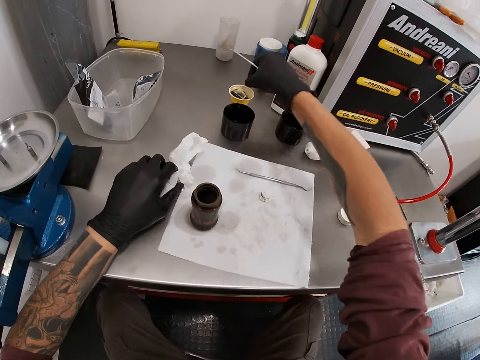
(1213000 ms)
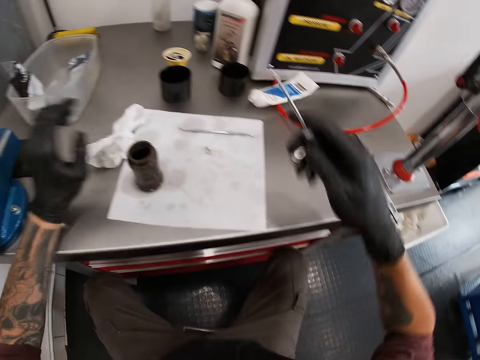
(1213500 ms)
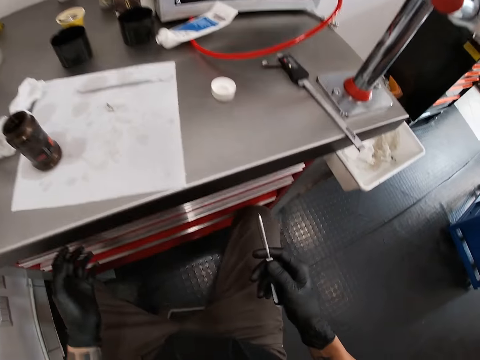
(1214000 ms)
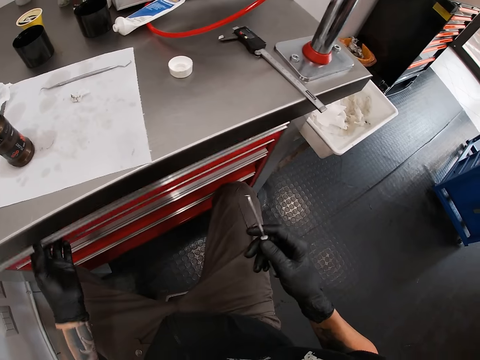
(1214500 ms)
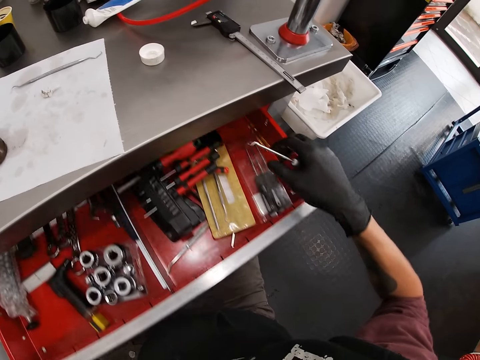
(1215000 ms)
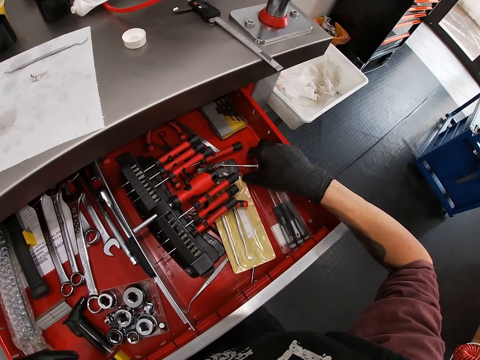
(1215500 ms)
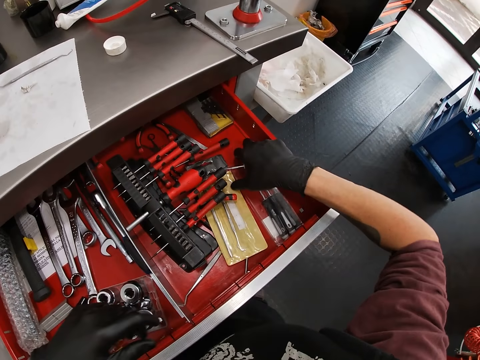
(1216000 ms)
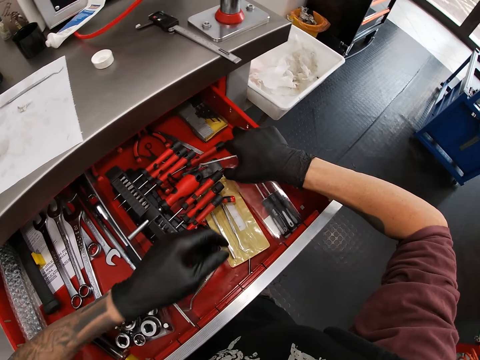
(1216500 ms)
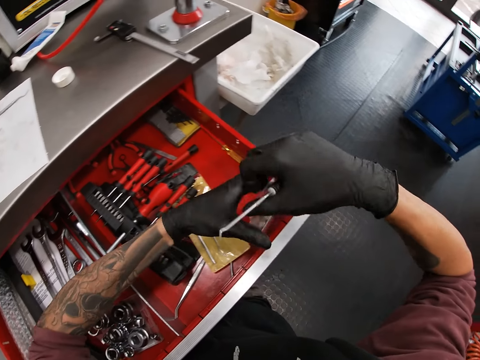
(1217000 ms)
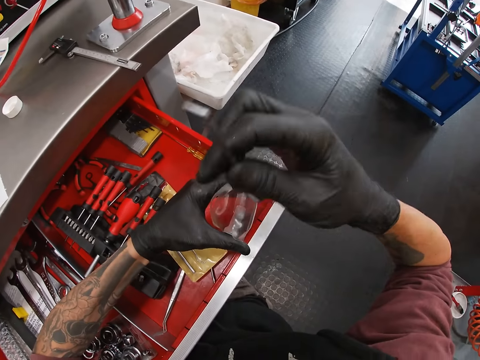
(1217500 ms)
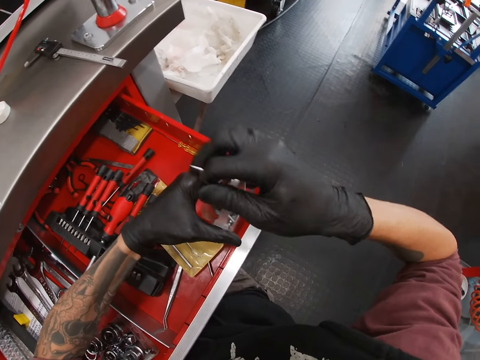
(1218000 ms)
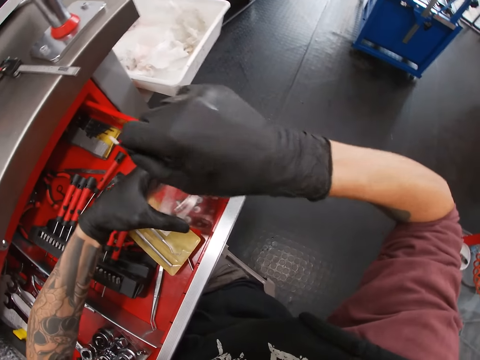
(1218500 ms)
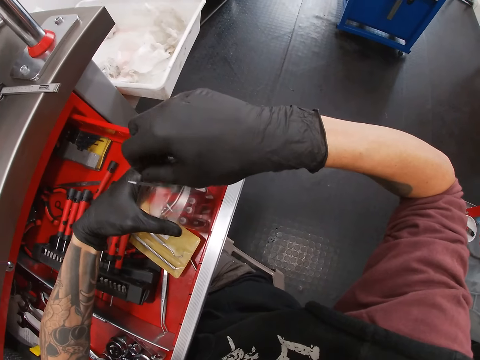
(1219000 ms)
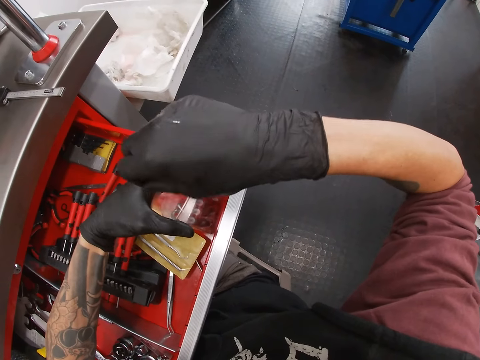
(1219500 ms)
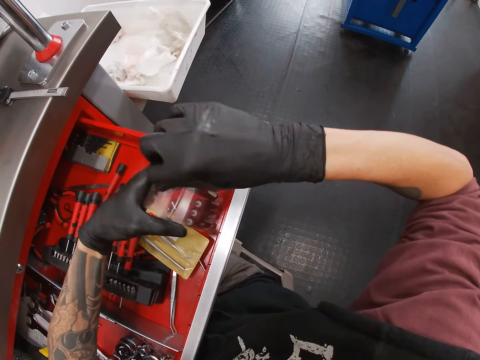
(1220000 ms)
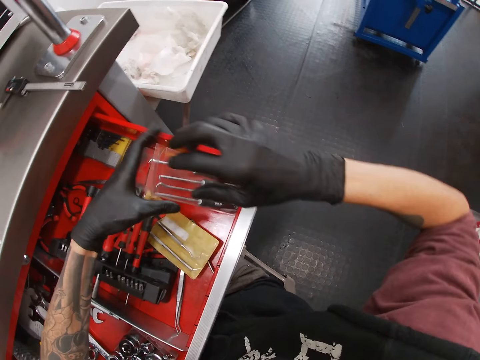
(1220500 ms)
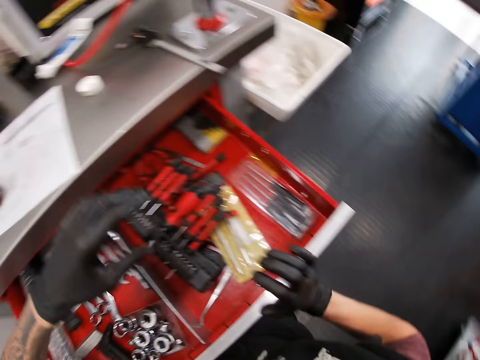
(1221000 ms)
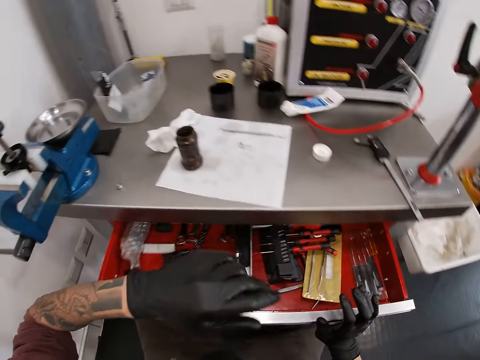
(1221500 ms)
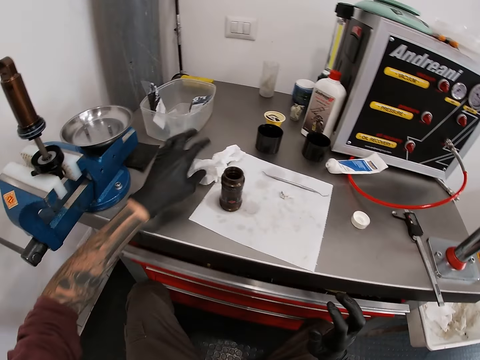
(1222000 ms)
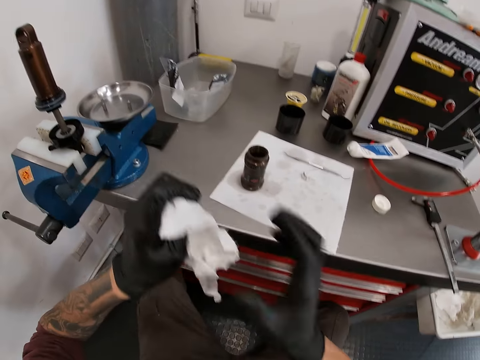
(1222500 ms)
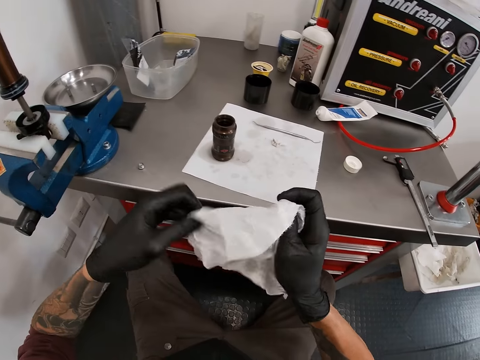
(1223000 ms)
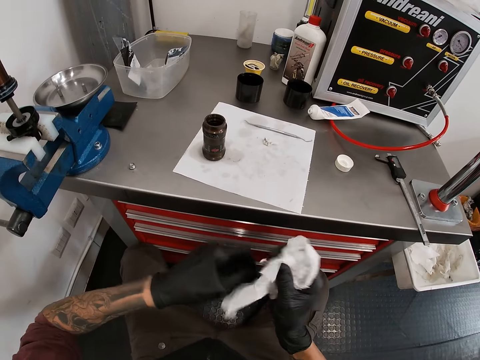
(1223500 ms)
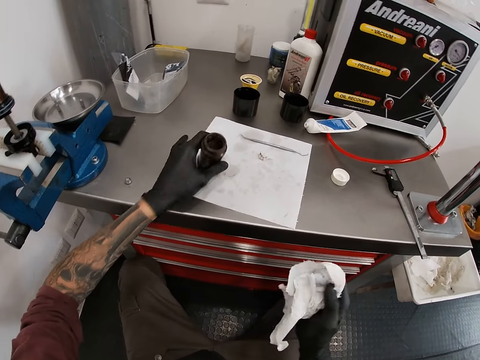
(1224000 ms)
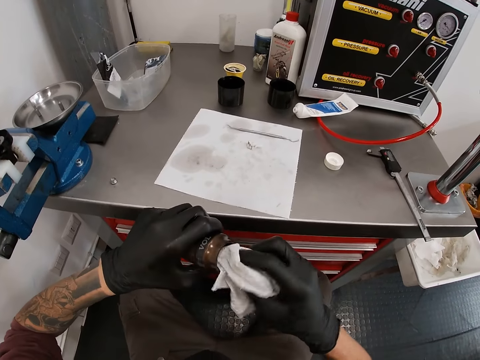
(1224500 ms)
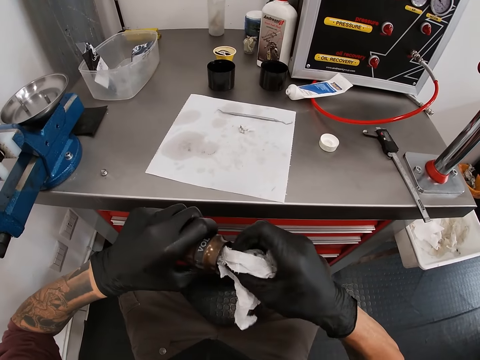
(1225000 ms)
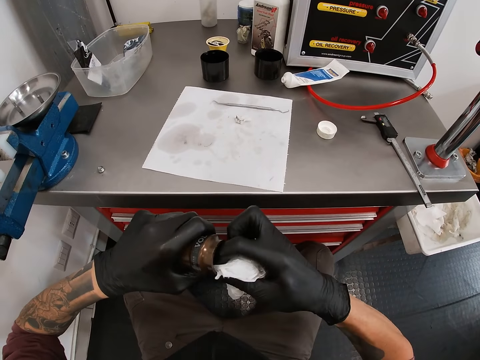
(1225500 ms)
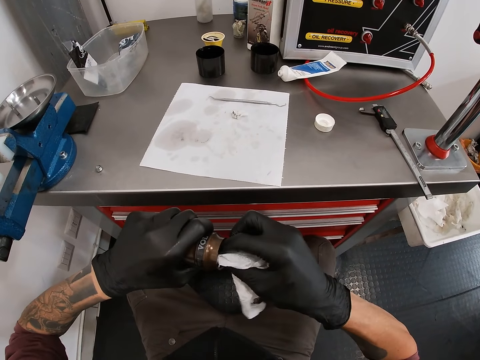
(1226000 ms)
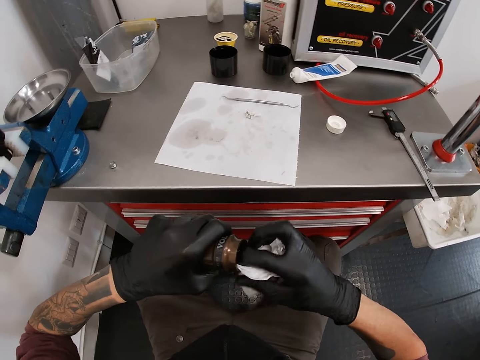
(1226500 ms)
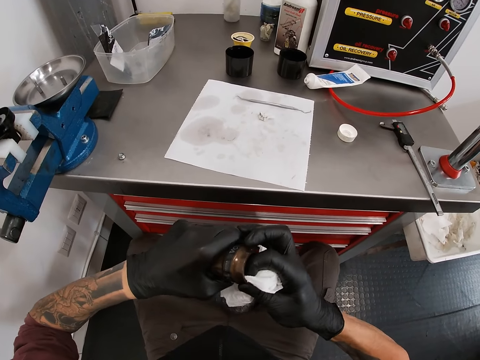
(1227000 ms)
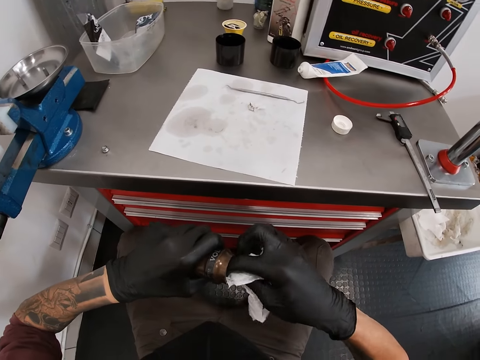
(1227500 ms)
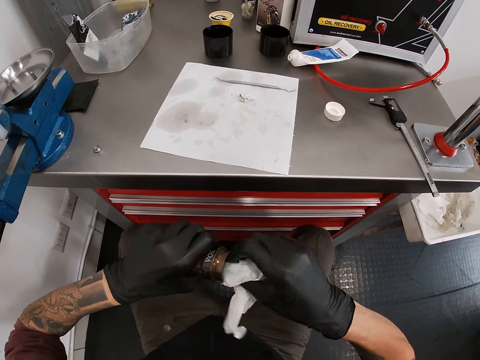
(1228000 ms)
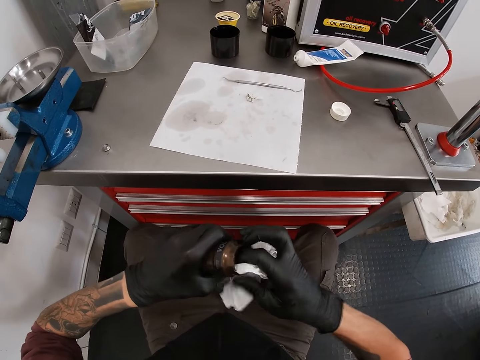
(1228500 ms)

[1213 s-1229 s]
The camera wearer puts the rubber rings in the plastic glass. They release the wipe paper. He opens a drawer with his left hand. He lifts the pack of probe in the drawer with his right hand. He holds the pack of probe with his left hand. He drops the probe in his right into the pack of probe. He drops the pack of probe in the drawer with his left hand. He closes the drawer with his right hand. He picks the tissue paper or wipe paper on the worktable with his left hand. He passes the tissue paper in his left hand to his right hand. He adjusts the wipe paper. He picks the air can or metal tube on the table with his left hand. He wipes the air can with the tissue in his right hand.

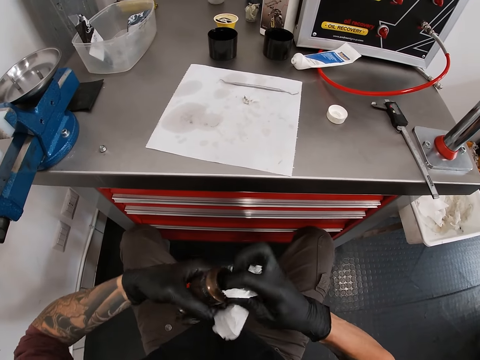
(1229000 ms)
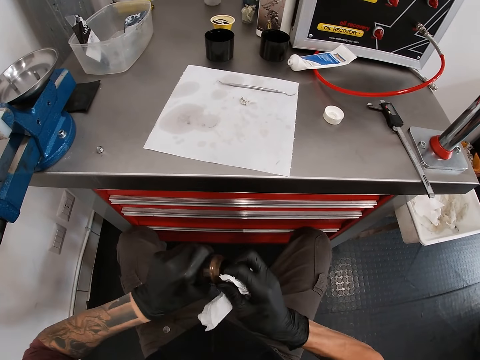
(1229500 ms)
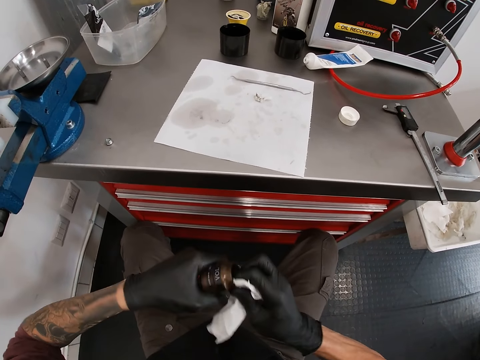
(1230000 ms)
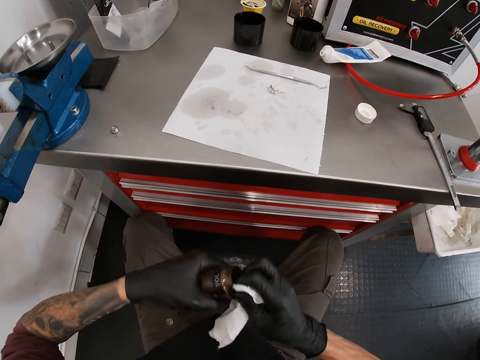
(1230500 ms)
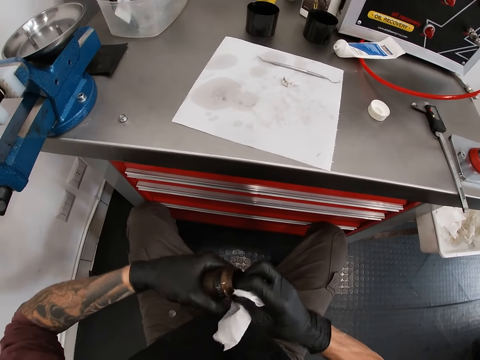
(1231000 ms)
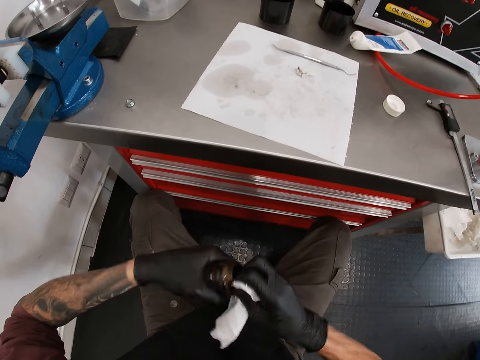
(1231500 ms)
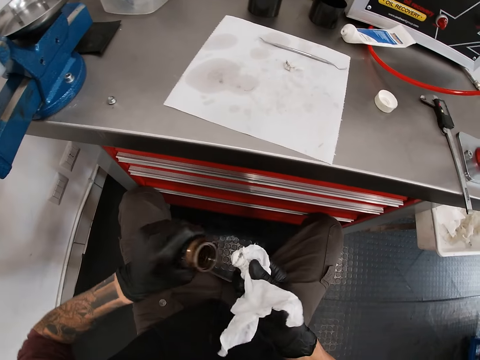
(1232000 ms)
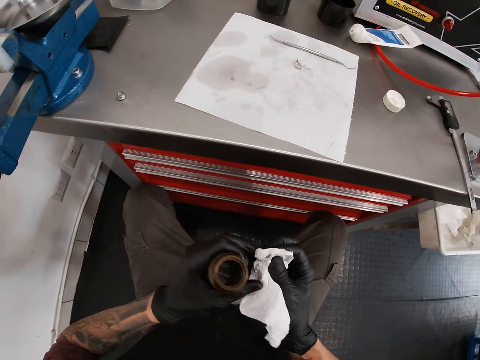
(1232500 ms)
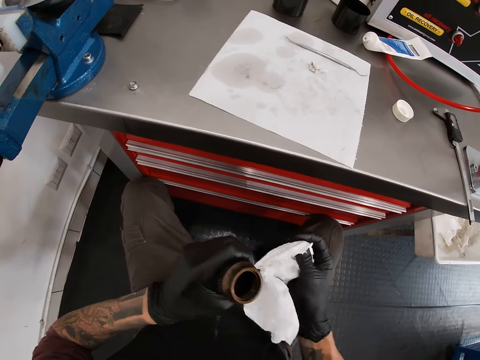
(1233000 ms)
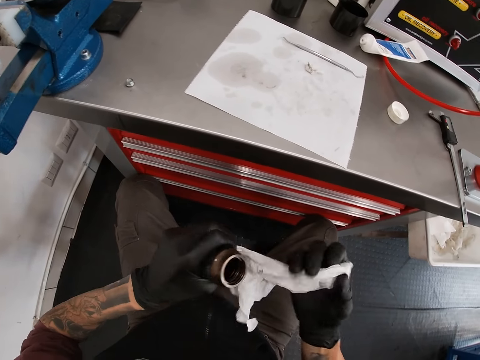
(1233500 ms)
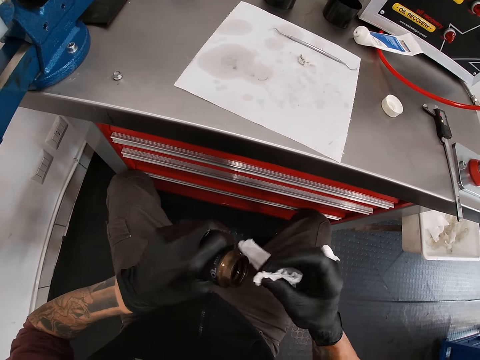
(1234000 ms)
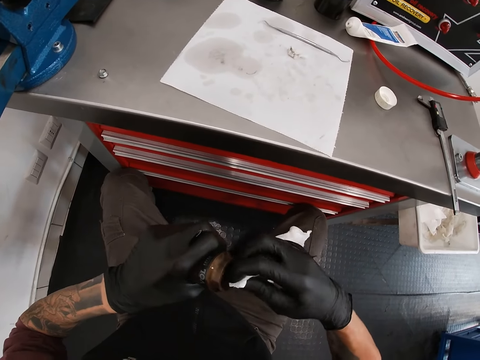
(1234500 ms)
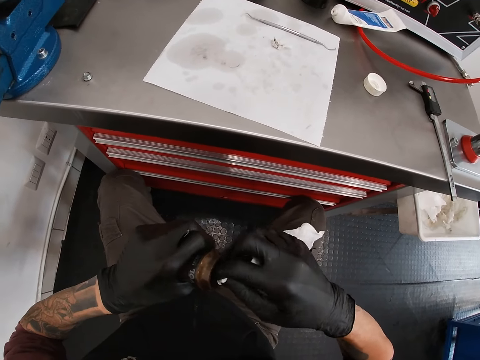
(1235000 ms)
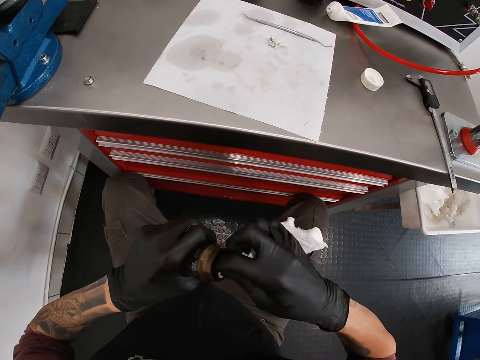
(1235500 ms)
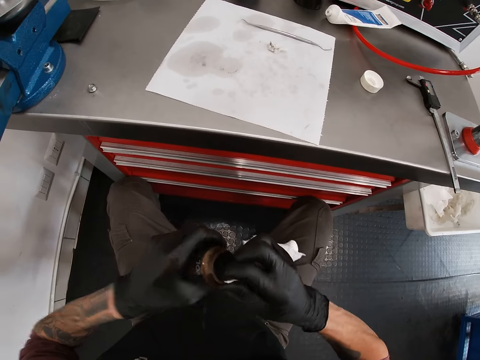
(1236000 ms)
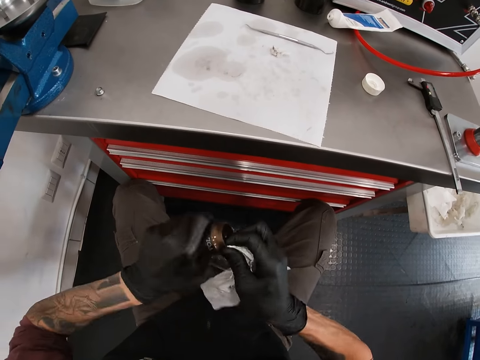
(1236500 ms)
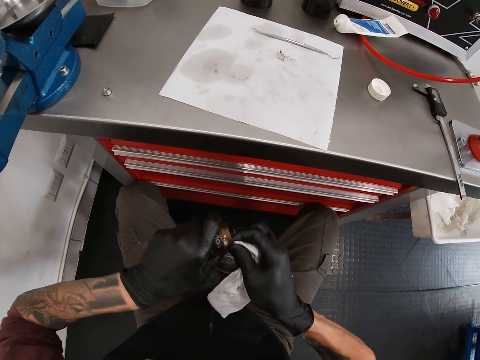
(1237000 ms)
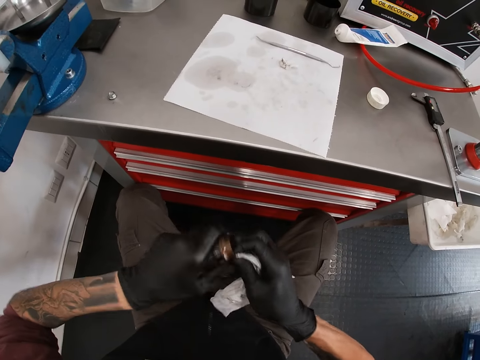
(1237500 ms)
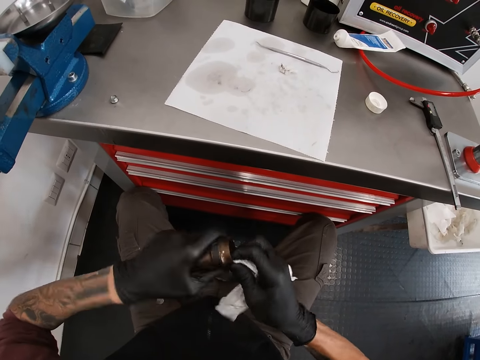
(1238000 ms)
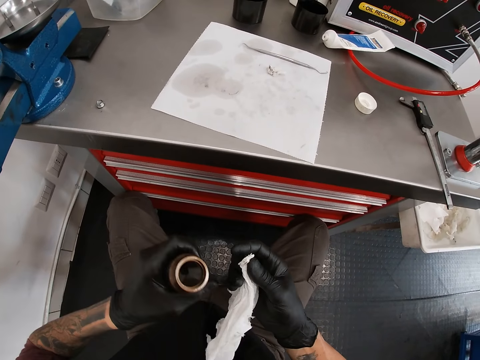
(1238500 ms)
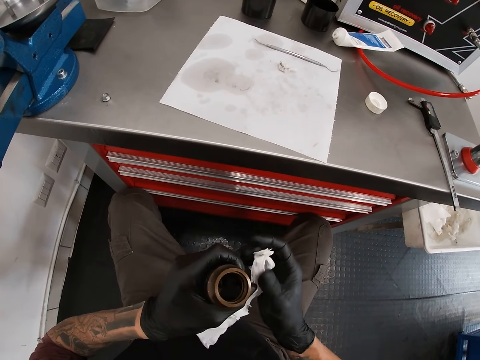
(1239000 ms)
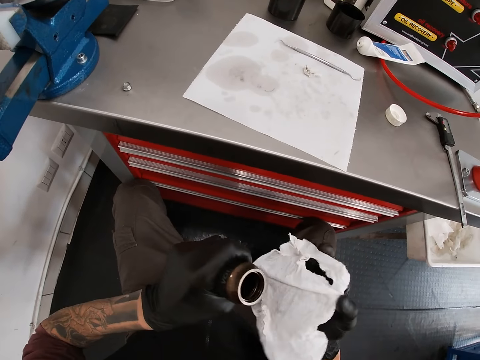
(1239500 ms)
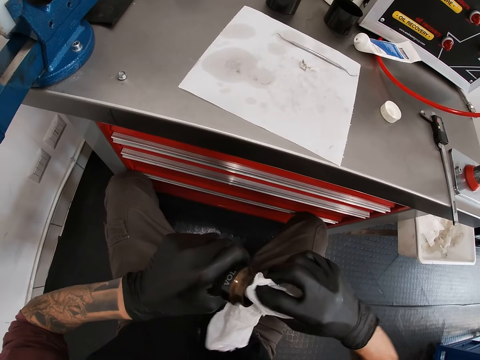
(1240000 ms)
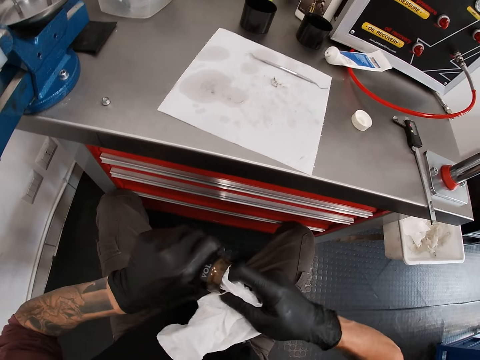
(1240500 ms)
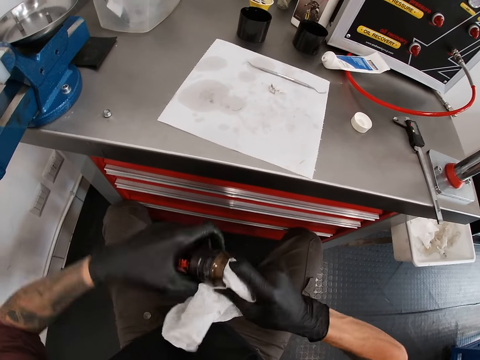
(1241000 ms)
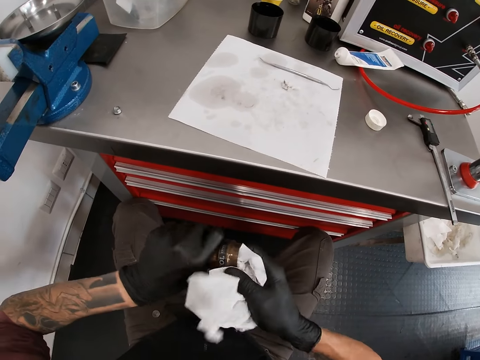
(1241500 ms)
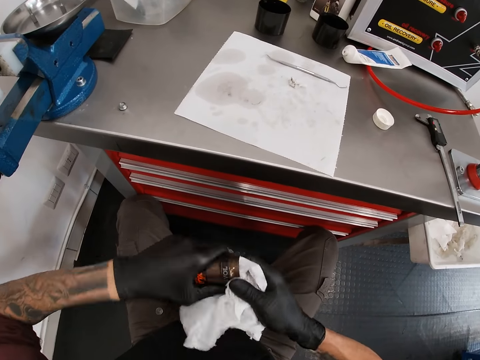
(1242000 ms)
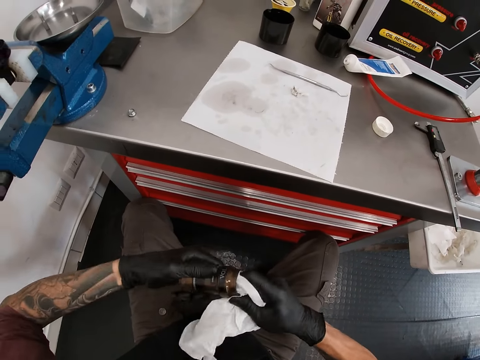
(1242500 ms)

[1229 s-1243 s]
The camera wearer adjusts the tissue paper or wipe paper in his right hand with his left hand. He wipes the air can or metal tube with the tissue in his right hand. He adjusts the wipe paper. He wipes the metal tube.
